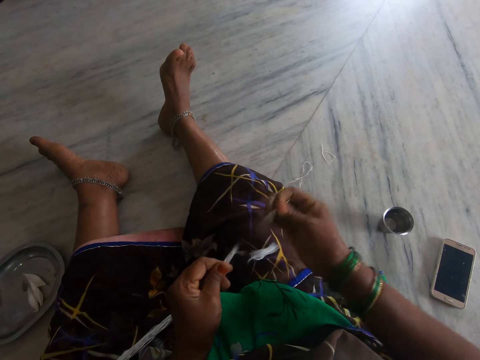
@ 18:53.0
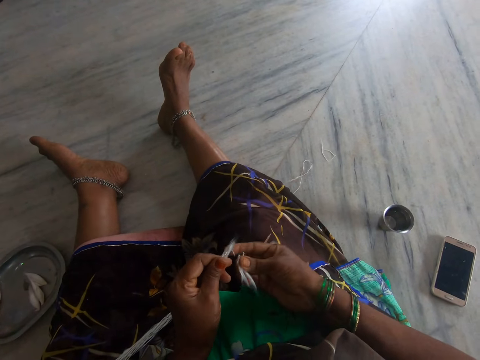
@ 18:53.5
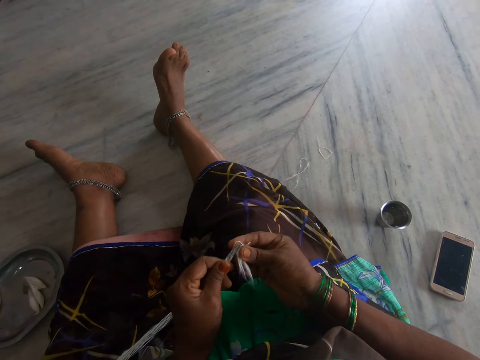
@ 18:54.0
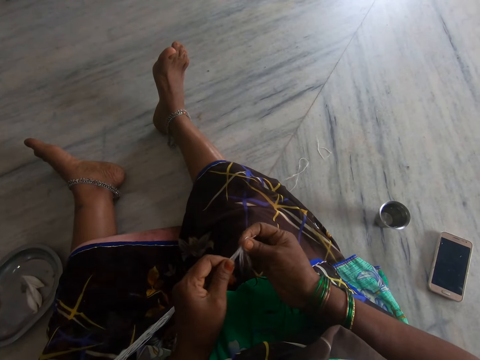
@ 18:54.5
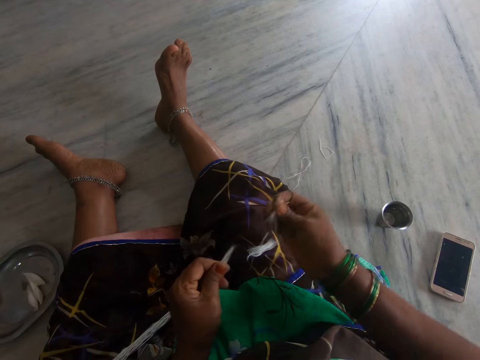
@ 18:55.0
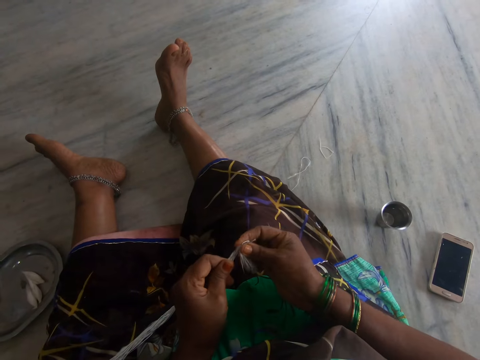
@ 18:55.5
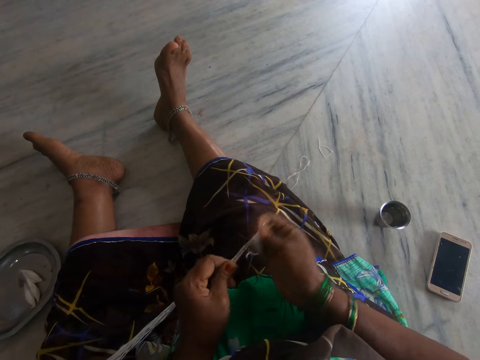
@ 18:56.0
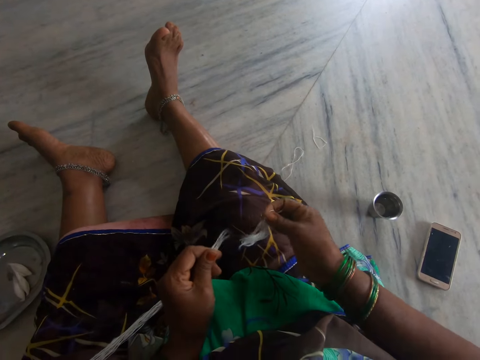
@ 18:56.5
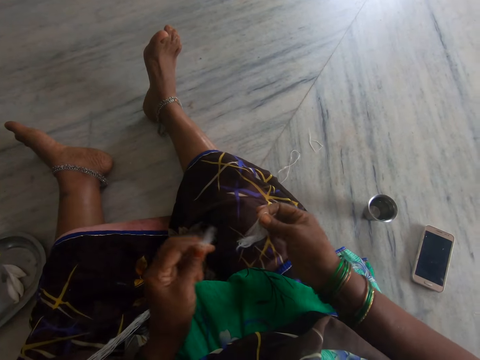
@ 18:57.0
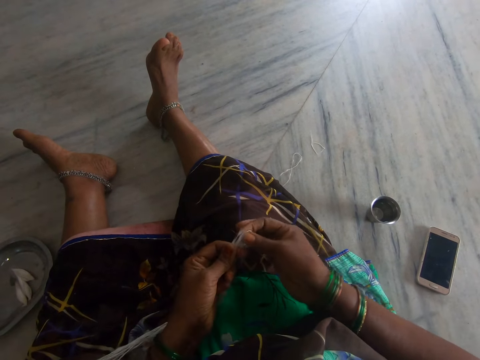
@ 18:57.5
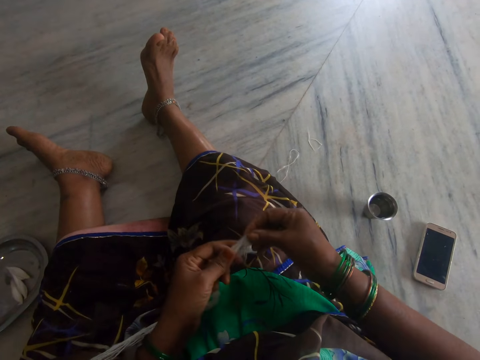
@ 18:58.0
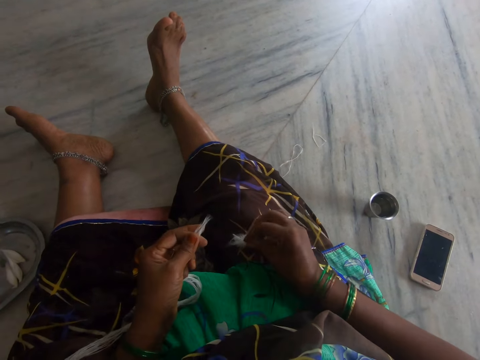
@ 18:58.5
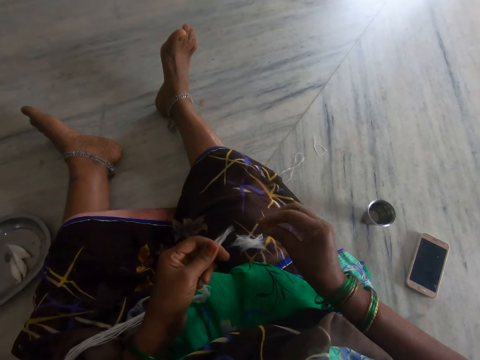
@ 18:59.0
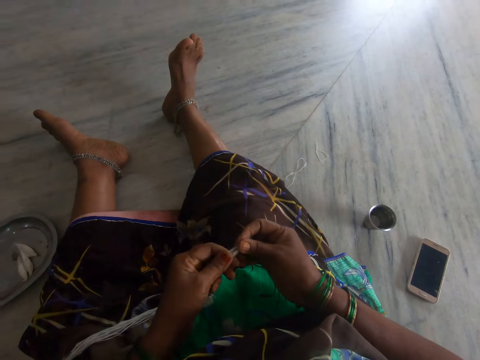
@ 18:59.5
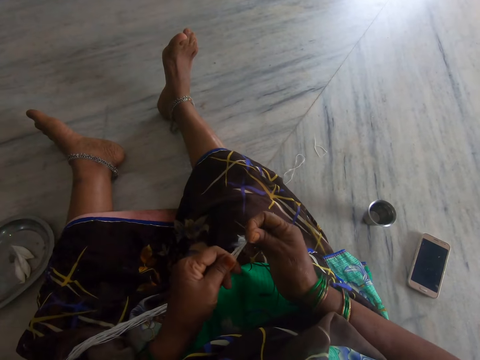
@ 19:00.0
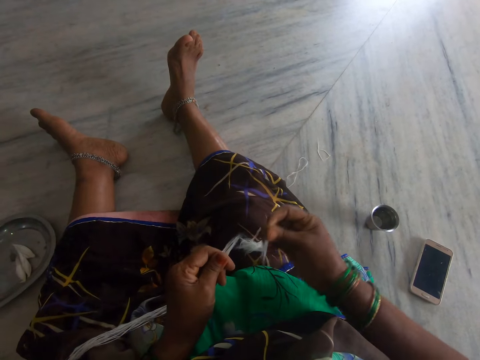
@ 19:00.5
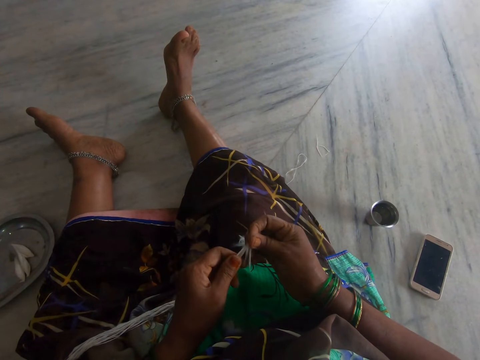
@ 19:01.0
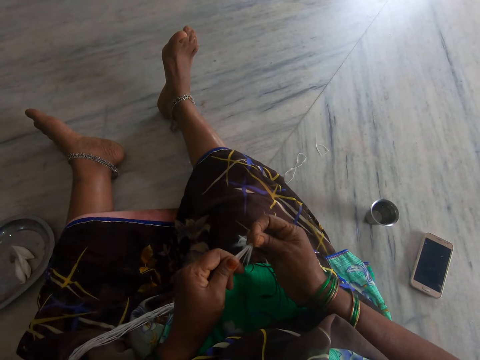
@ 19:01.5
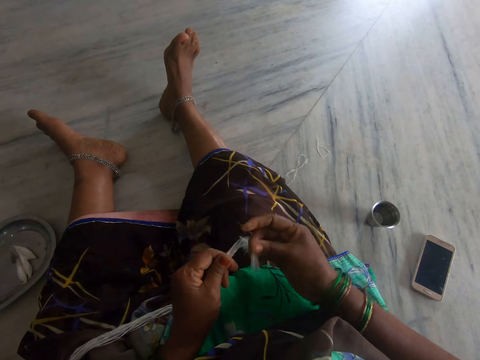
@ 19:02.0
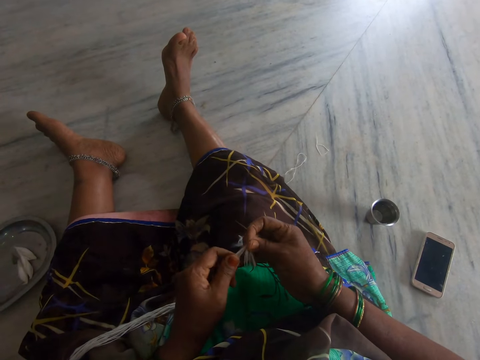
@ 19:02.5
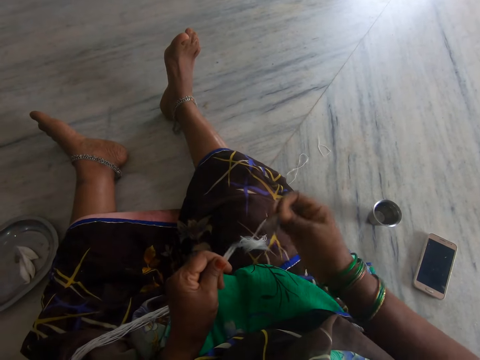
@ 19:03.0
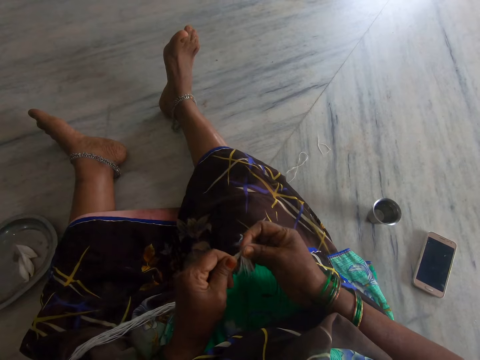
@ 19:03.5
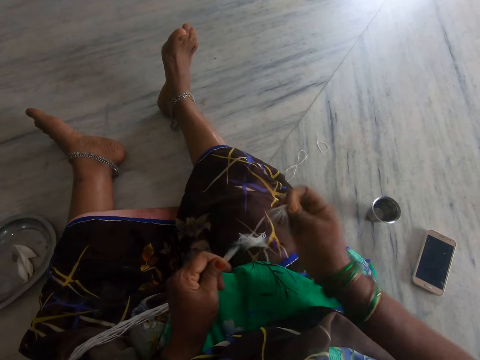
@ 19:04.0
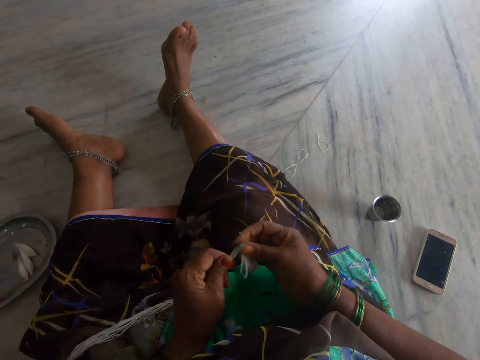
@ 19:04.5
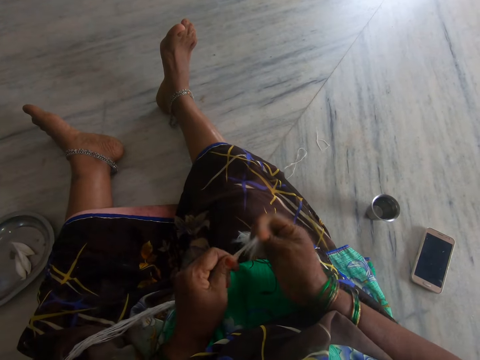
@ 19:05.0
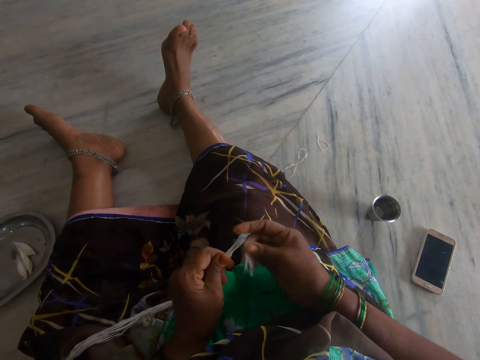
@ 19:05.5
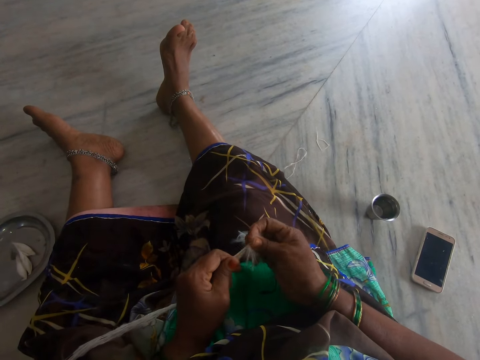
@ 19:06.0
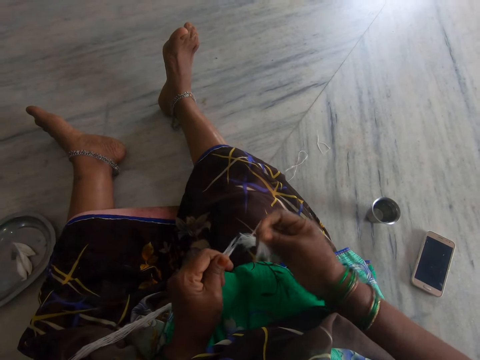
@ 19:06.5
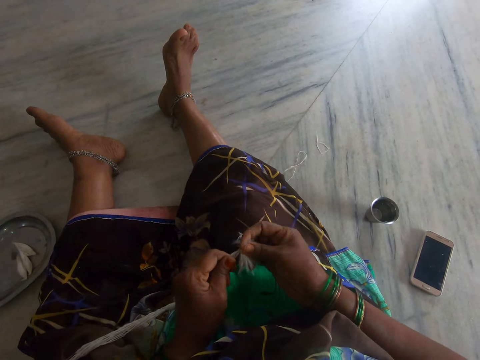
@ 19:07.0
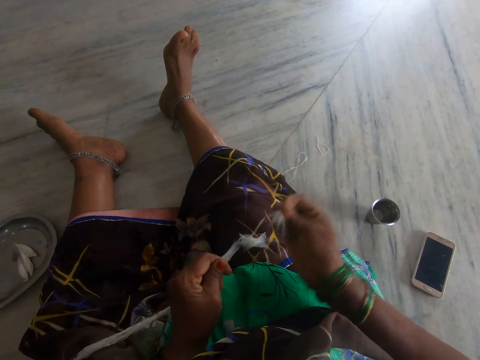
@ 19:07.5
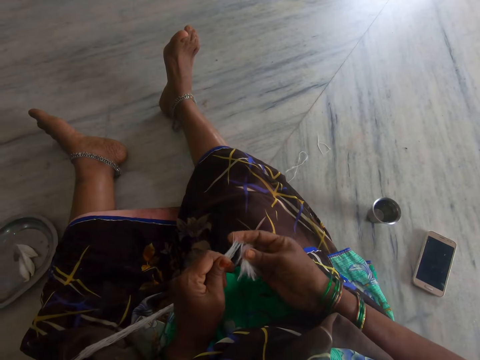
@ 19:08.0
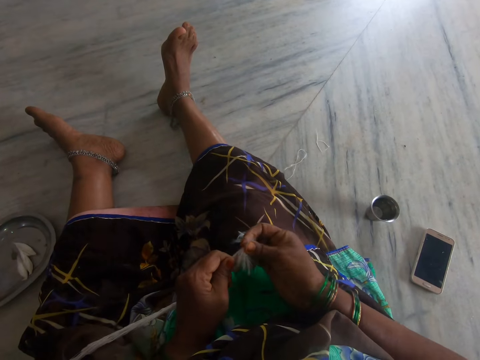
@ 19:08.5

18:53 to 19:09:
The camera wearer cuts the cotton wool. She cuts the cotton wool again. She puts the cotton wool on her thigh. She cuts the cotton wool repeatedly.

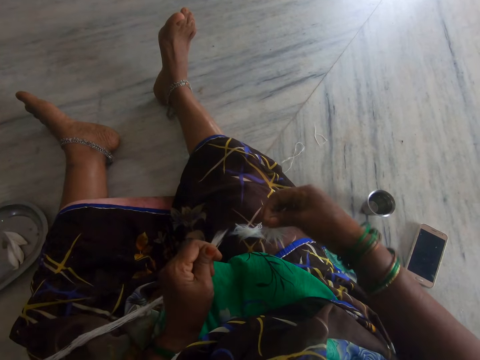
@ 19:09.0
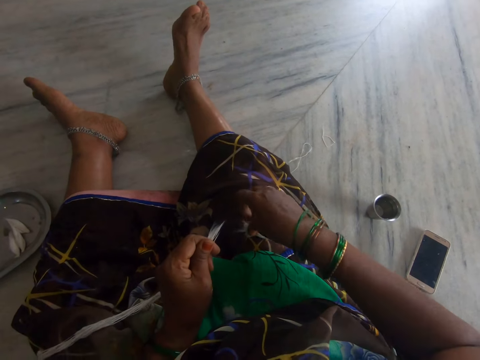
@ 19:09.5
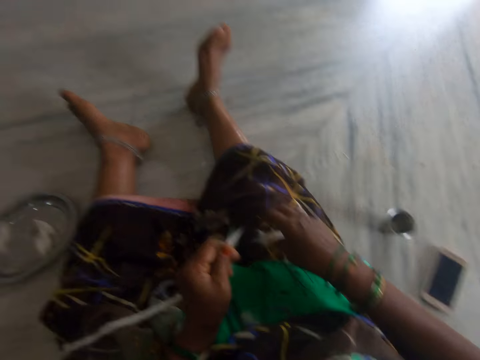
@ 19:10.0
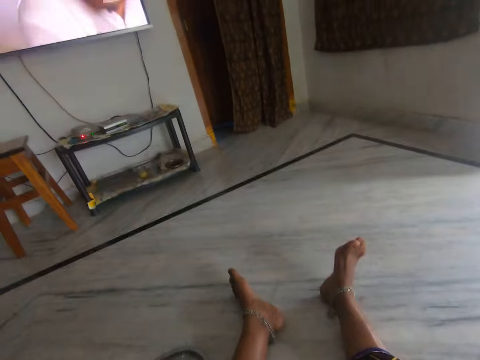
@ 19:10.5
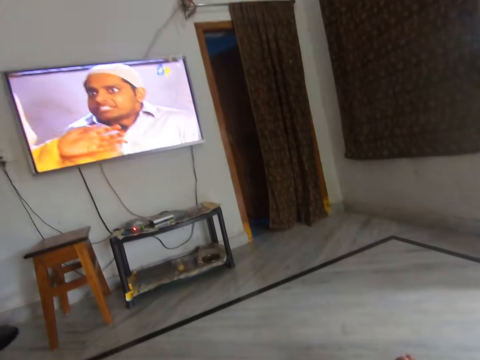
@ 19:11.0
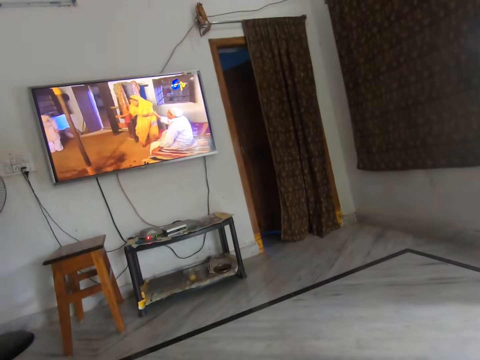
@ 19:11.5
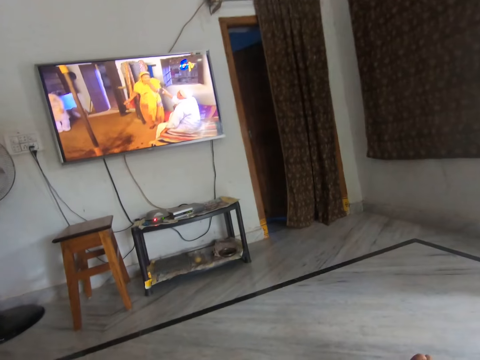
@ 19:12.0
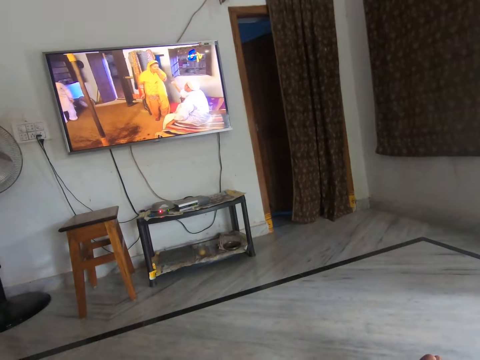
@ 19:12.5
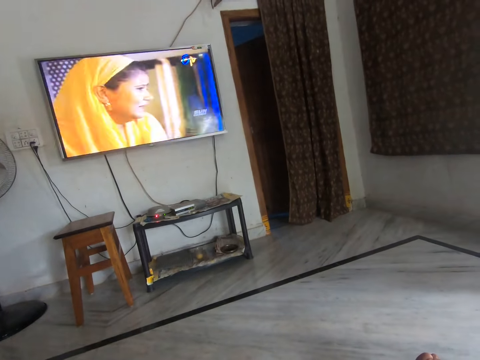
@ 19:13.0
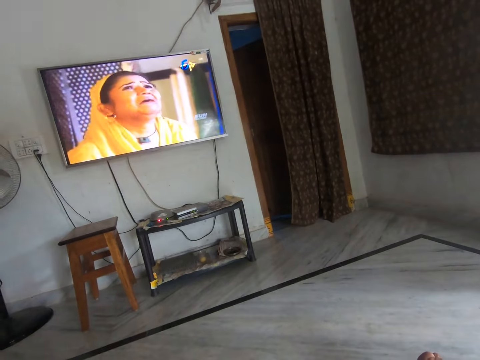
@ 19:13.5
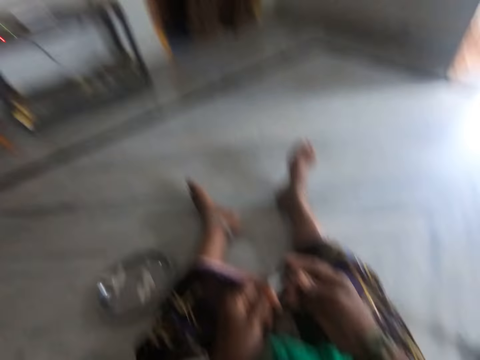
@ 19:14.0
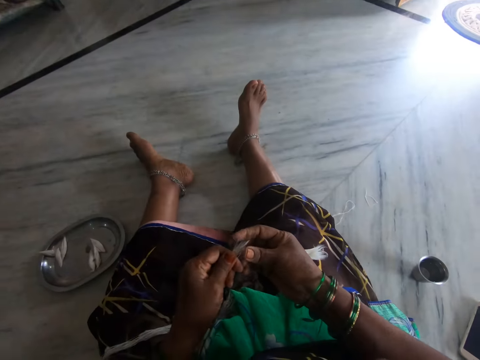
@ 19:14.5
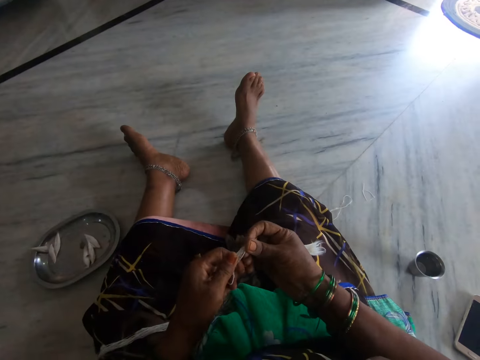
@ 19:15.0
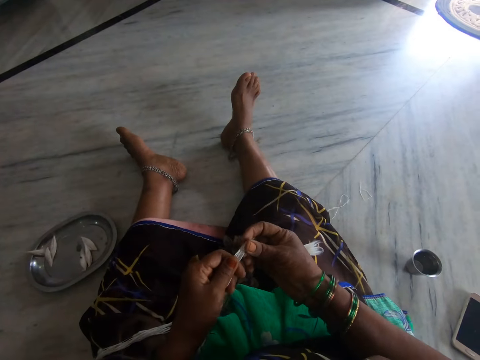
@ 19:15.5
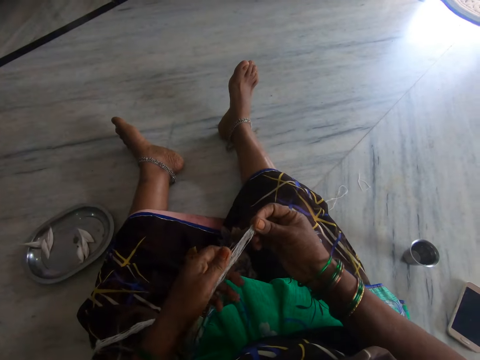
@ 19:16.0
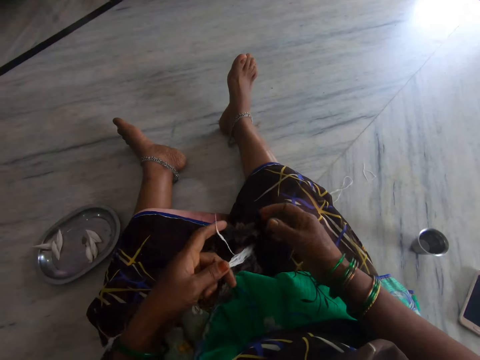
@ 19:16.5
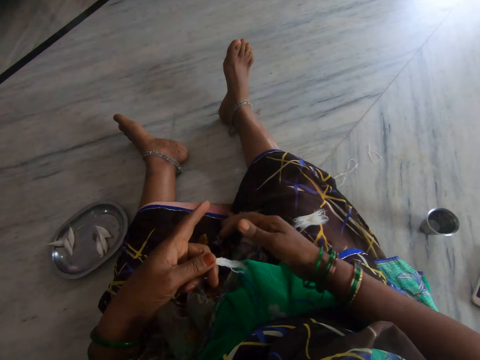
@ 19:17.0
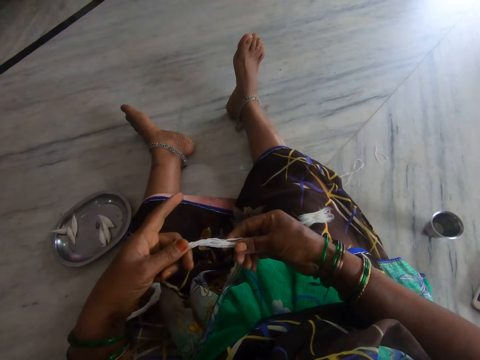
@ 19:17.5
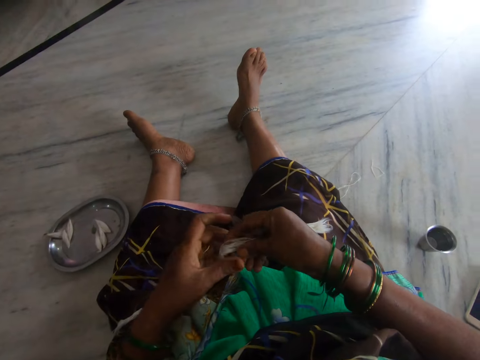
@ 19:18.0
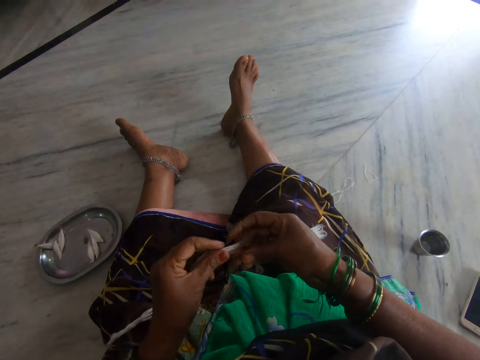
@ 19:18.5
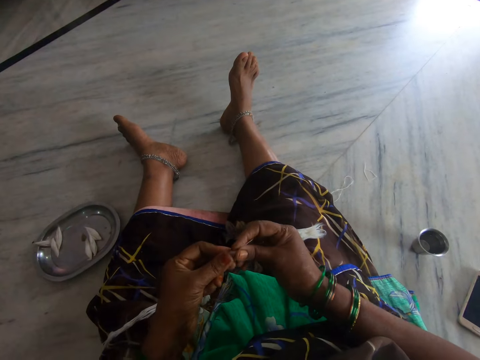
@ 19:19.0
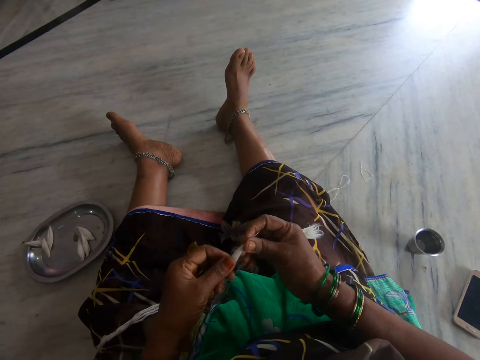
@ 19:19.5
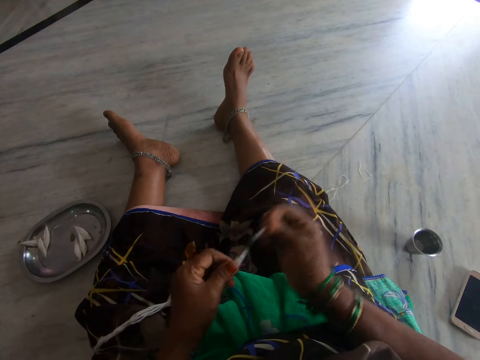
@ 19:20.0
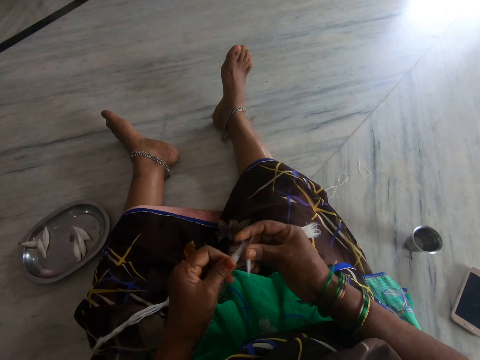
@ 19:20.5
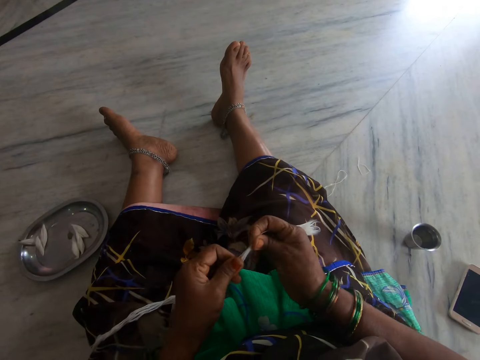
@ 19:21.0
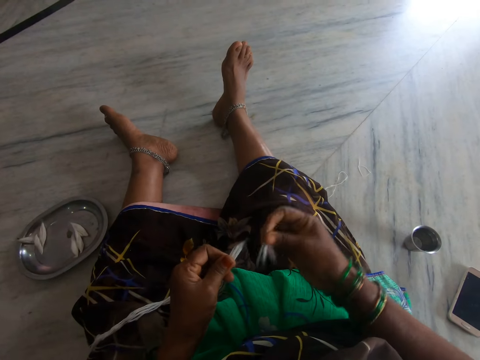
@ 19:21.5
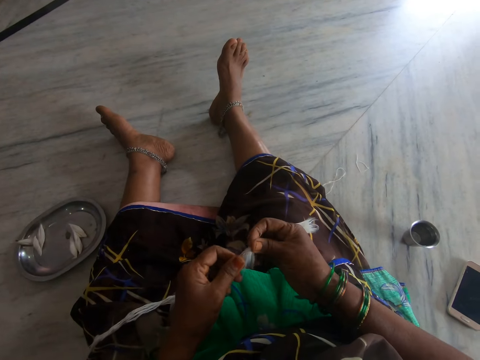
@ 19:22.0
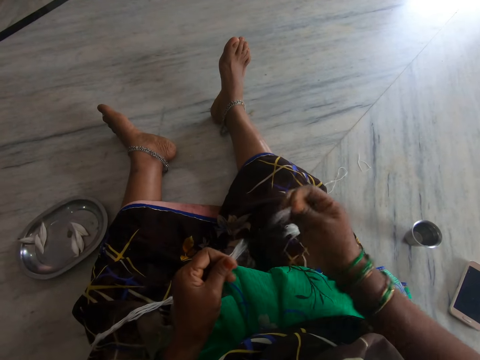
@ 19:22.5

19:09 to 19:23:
The camera wearer drops the cotton wool on her lap. She looks at the television. She cuts the cotton wool repeatedly.
